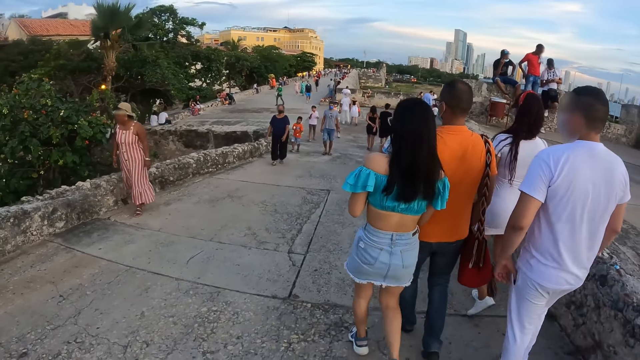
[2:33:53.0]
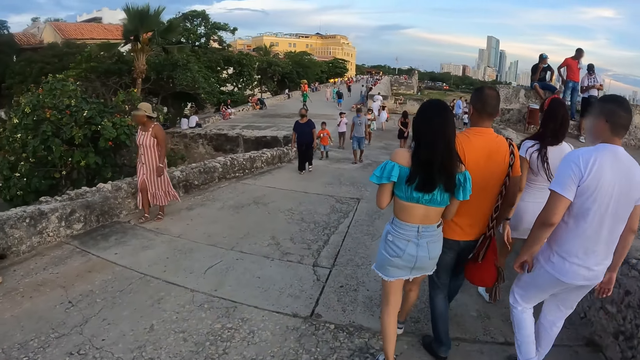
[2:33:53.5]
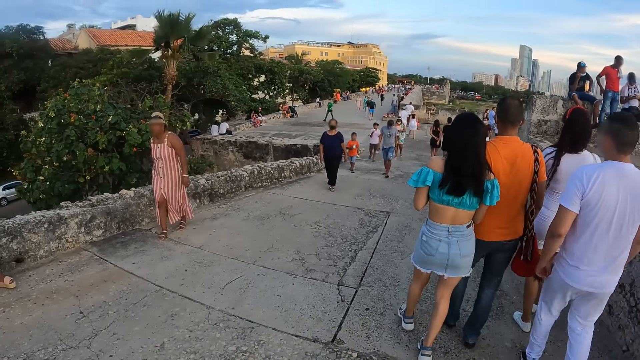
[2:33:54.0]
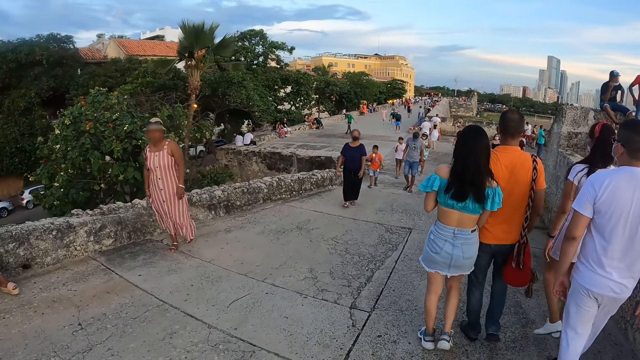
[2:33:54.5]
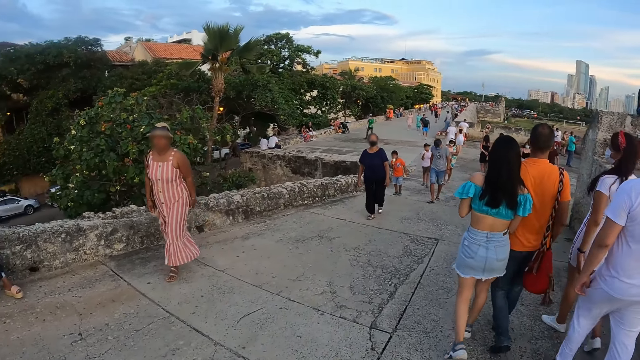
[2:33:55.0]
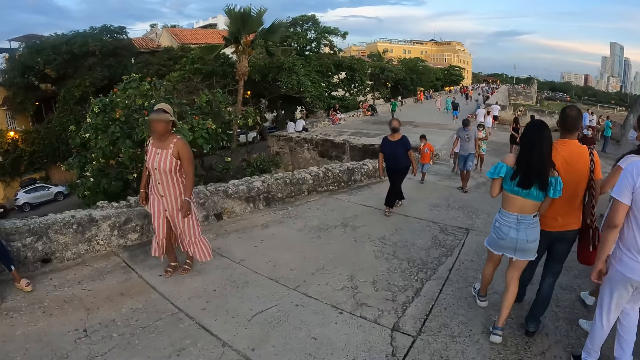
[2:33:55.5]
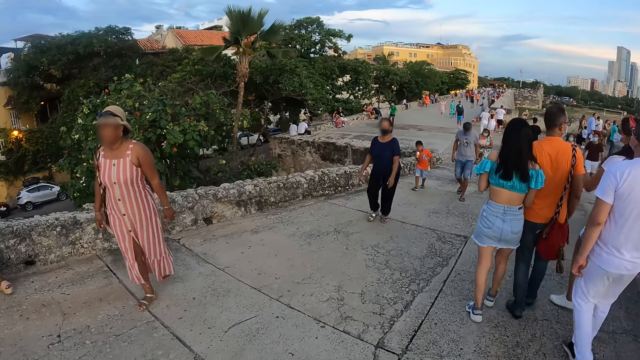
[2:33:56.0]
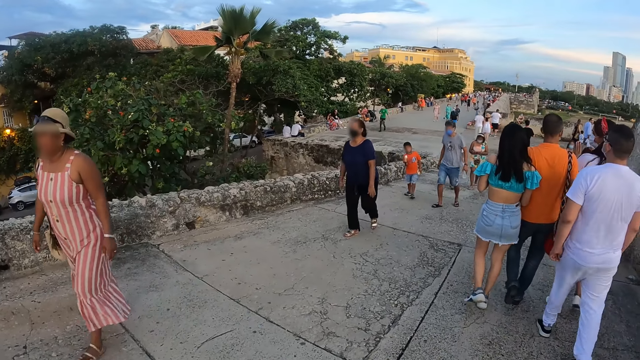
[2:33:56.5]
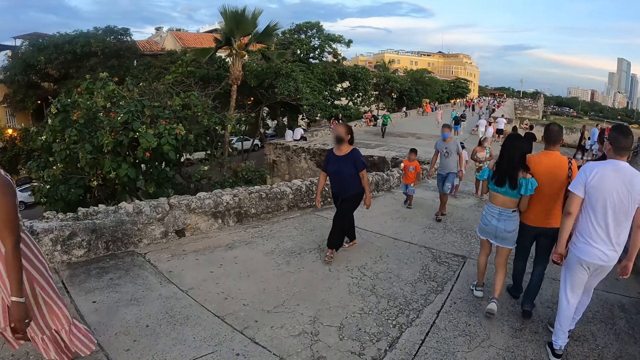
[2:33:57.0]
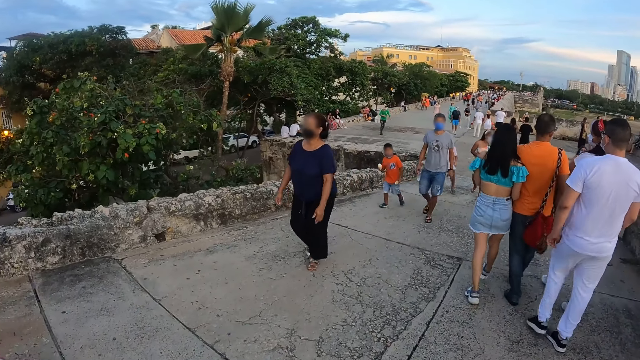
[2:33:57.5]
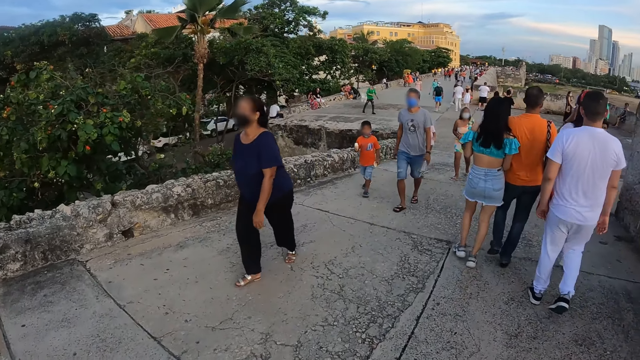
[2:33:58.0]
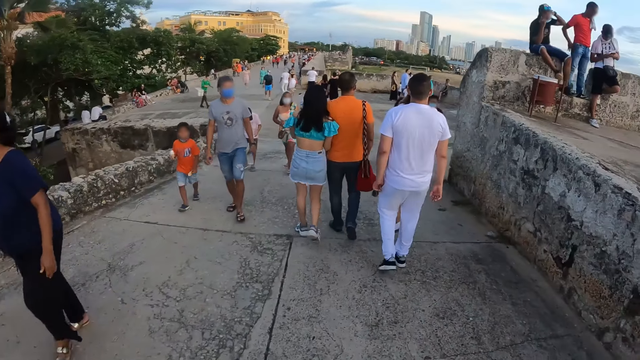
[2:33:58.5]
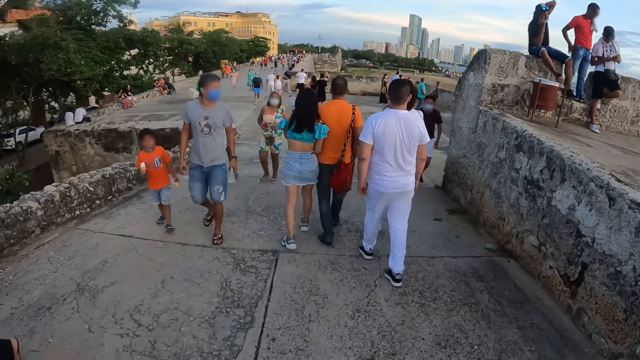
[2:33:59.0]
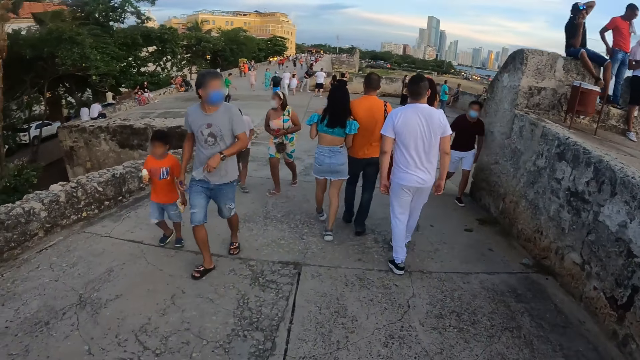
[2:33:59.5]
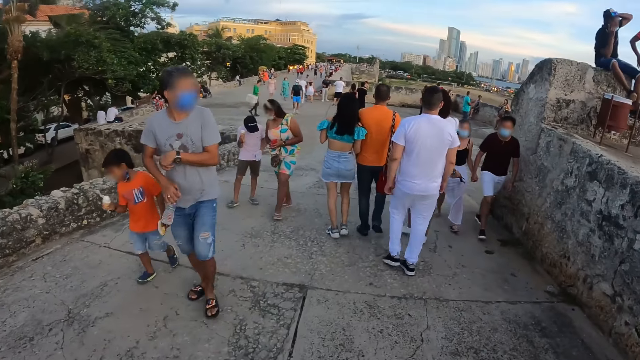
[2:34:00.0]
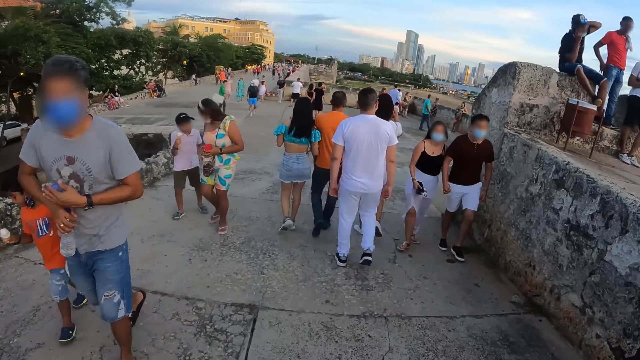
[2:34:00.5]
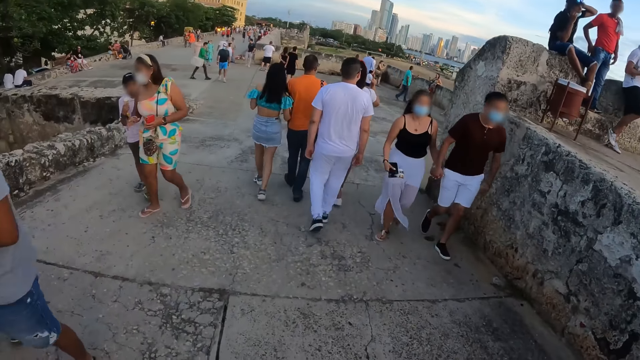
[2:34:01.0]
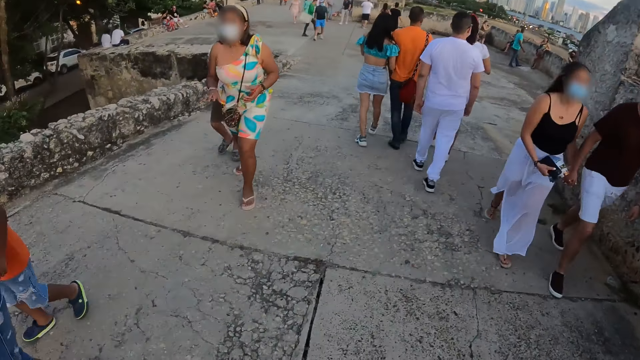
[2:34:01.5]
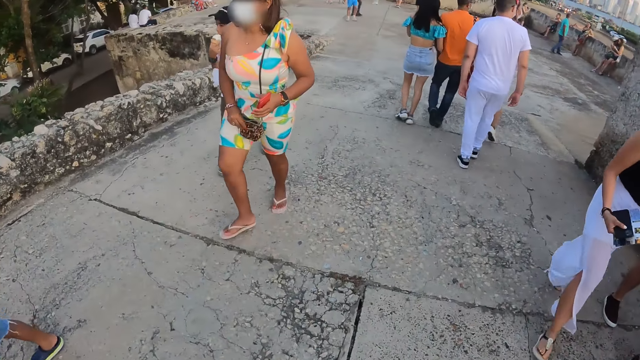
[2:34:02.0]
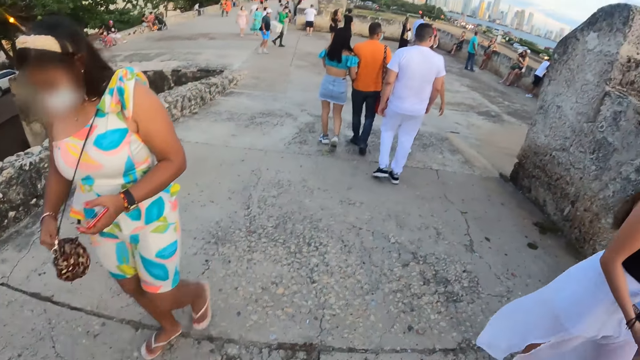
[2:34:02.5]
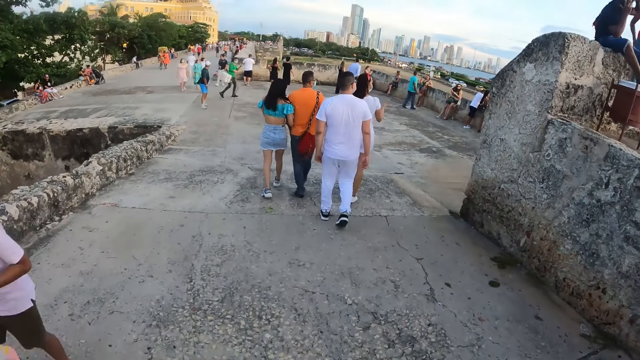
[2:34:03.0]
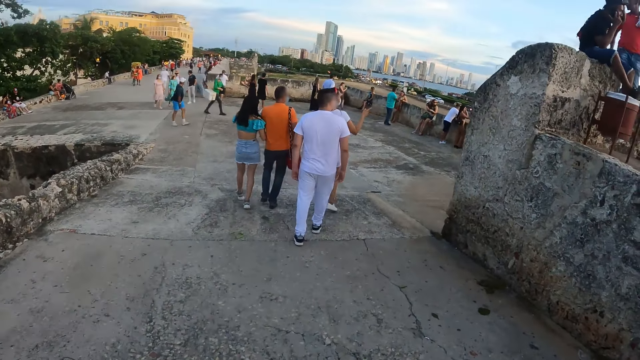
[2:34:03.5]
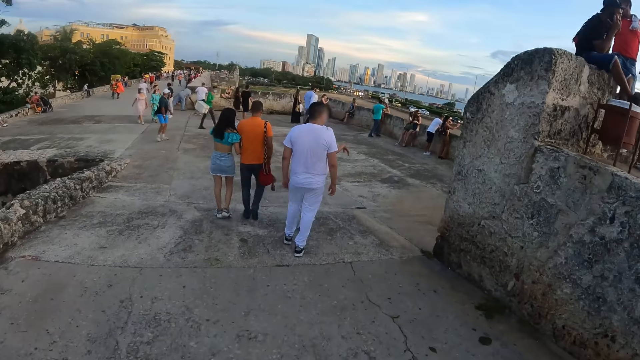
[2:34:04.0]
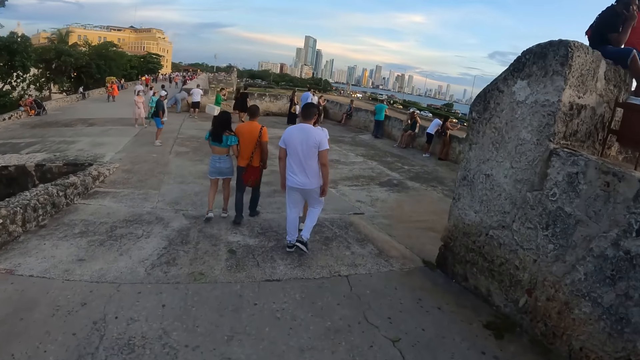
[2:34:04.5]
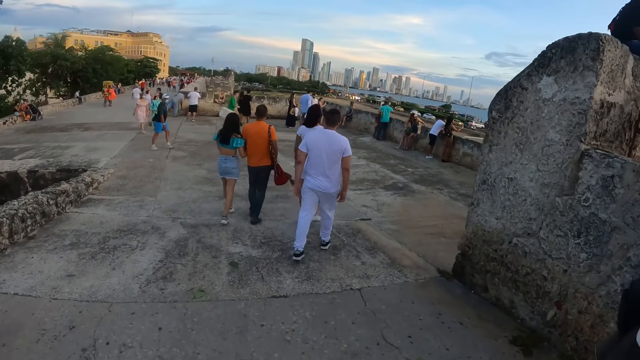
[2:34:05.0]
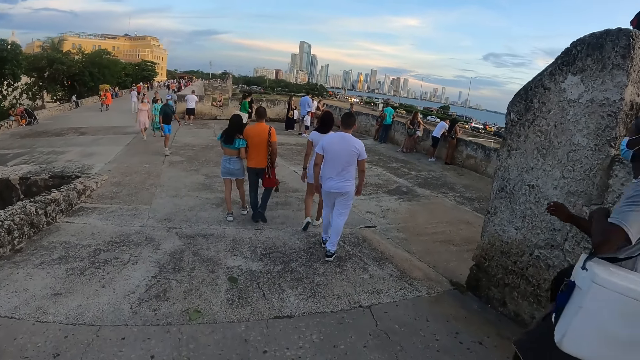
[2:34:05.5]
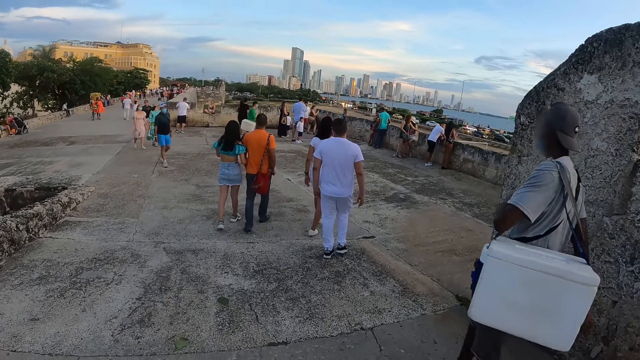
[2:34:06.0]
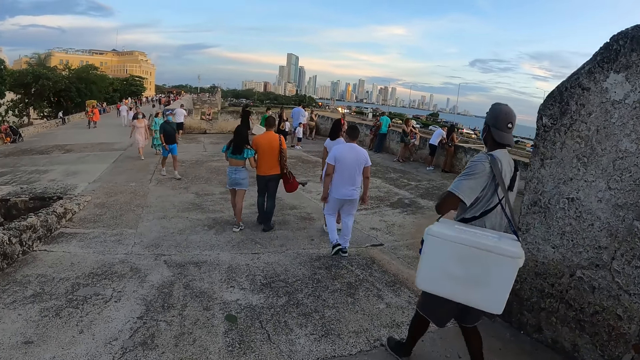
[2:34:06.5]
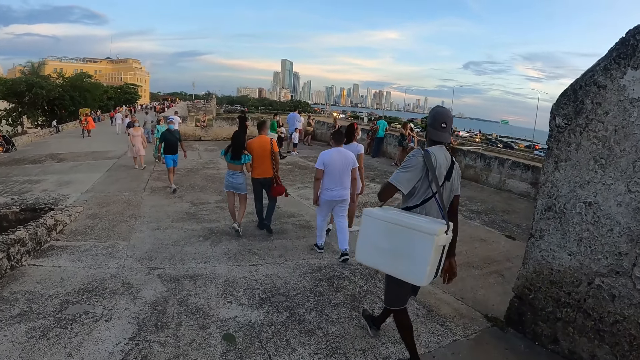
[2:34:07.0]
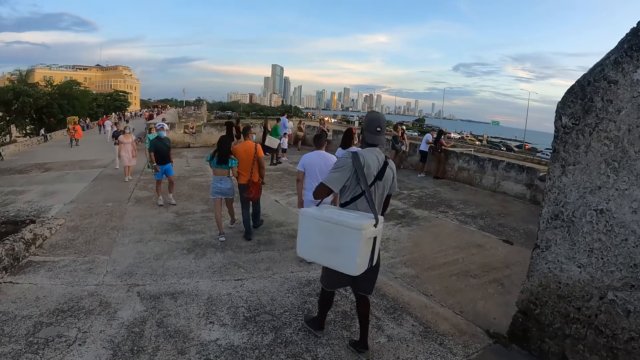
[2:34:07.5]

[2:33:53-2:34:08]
The camera wearer turns round. They walk along the road.

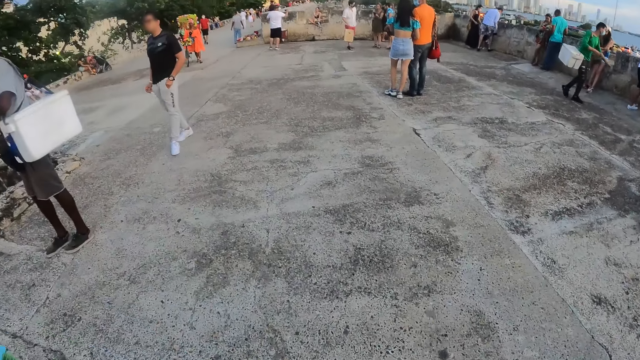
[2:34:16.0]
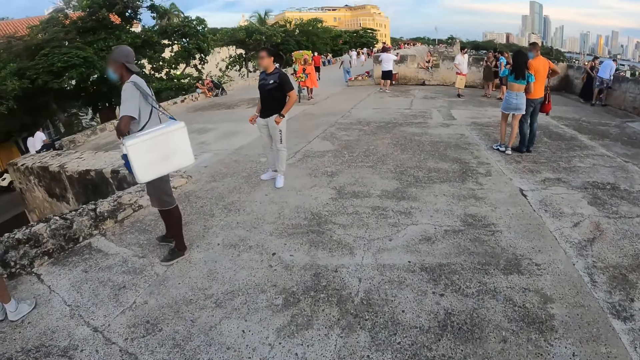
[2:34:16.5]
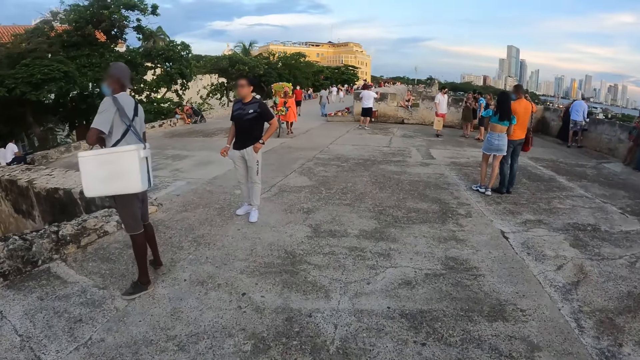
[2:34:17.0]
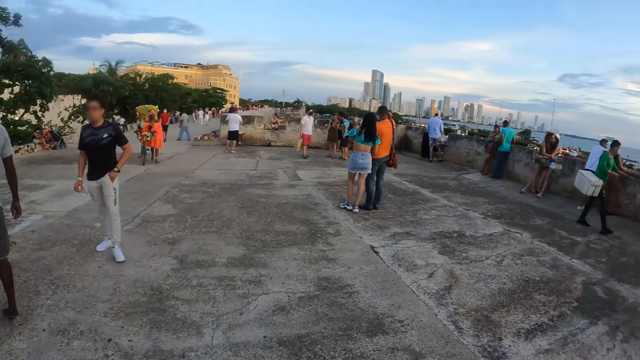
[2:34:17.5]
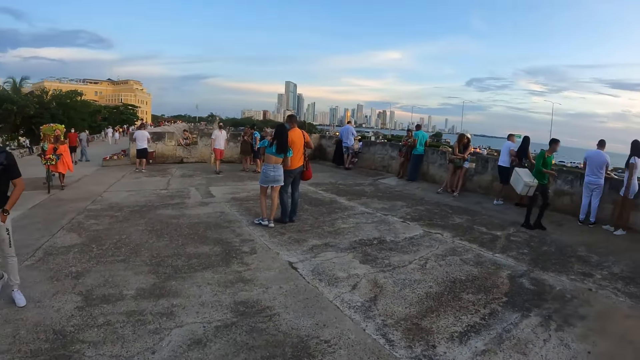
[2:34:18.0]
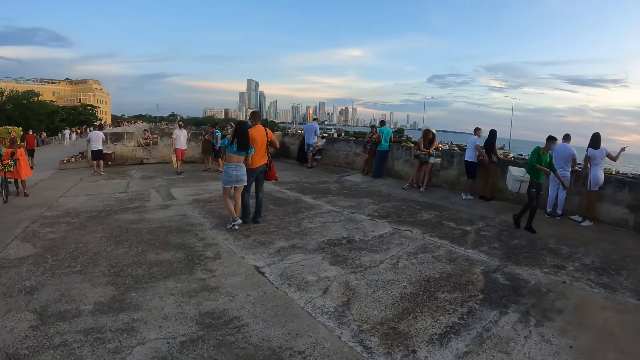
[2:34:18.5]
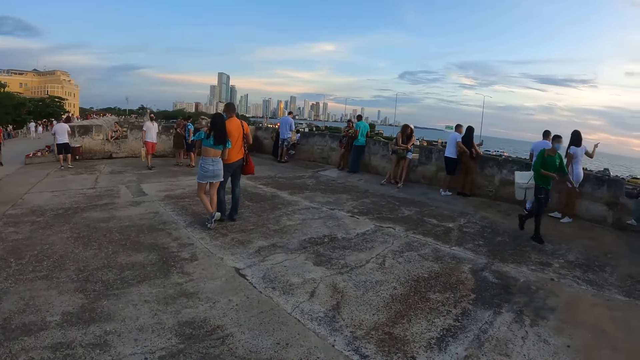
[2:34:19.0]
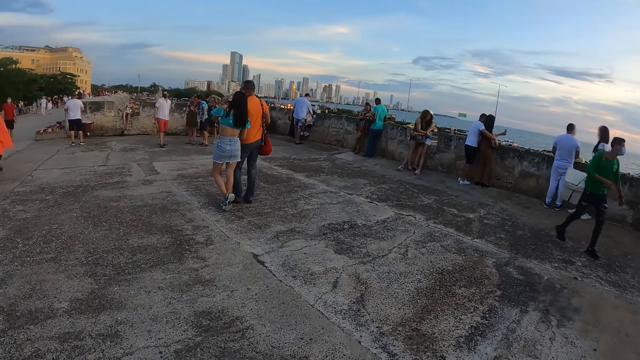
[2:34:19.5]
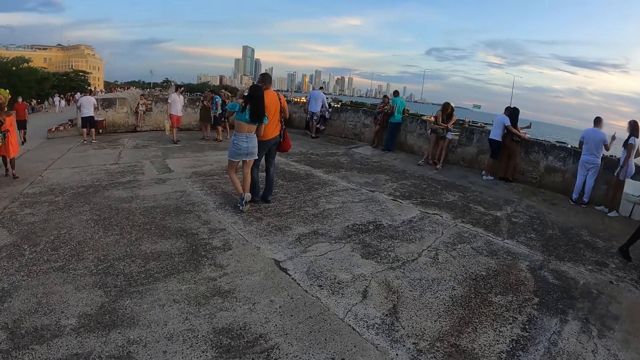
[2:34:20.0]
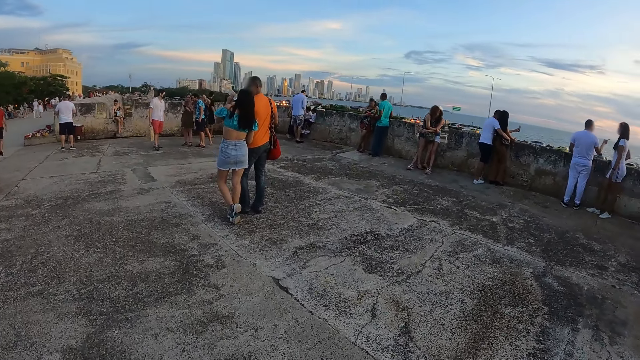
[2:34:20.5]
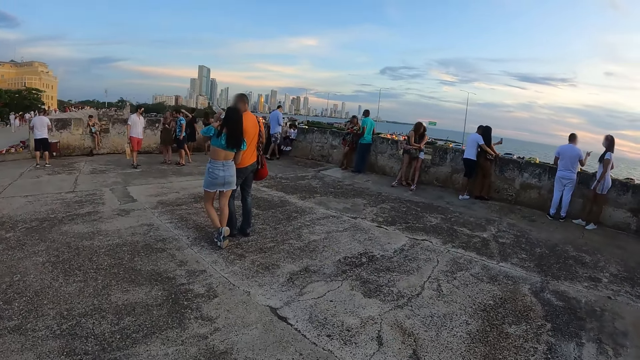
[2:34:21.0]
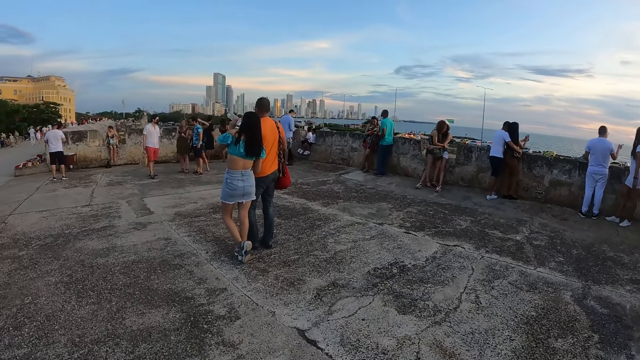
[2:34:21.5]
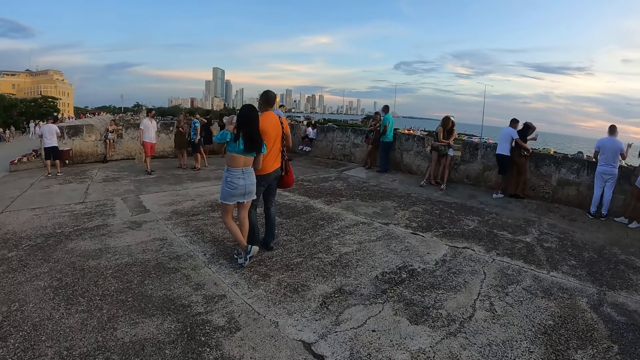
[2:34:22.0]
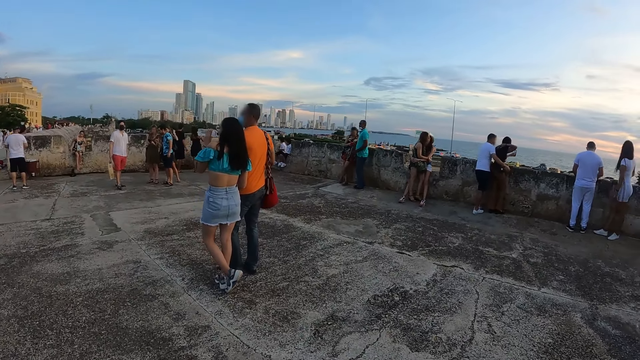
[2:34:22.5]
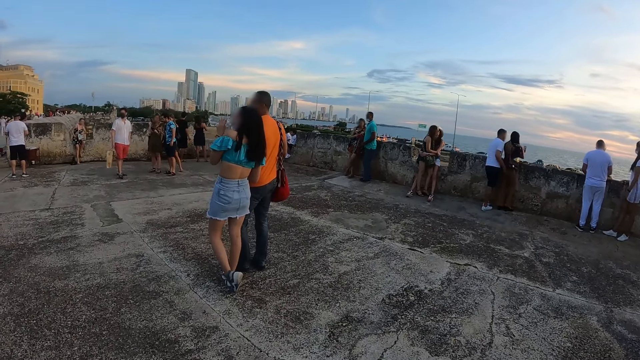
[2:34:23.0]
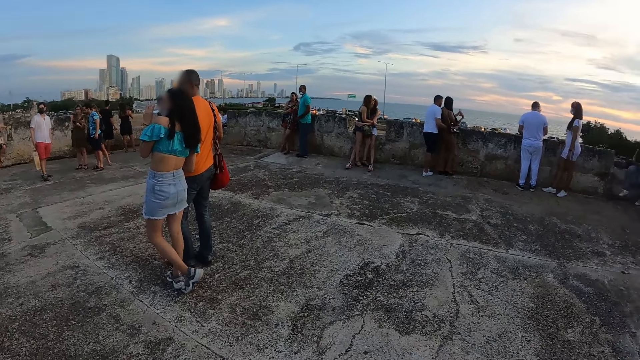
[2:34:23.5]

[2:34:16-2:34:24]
The camera wearer stops along the road. They look around the road.
